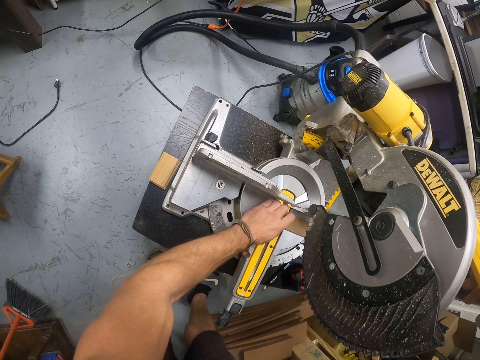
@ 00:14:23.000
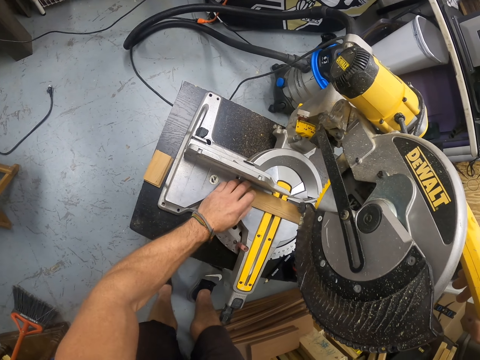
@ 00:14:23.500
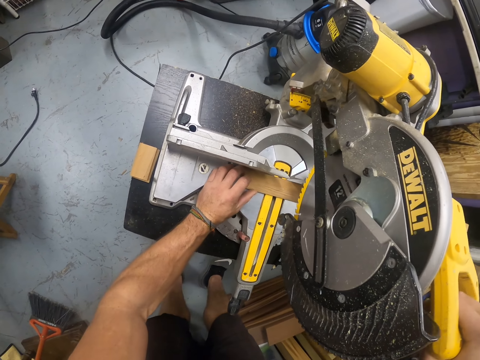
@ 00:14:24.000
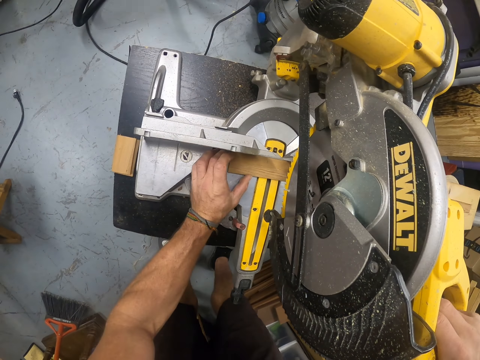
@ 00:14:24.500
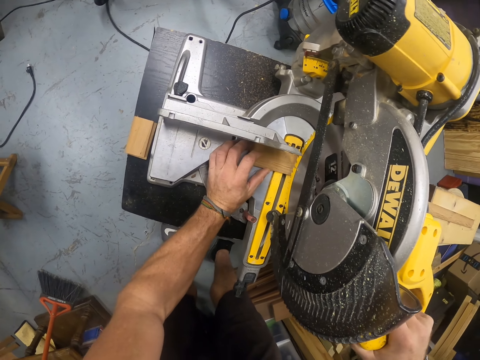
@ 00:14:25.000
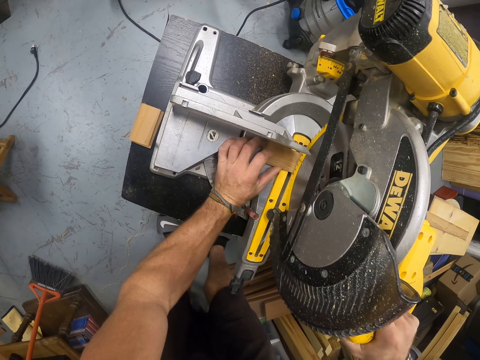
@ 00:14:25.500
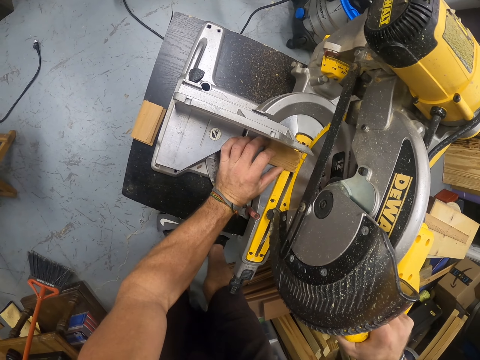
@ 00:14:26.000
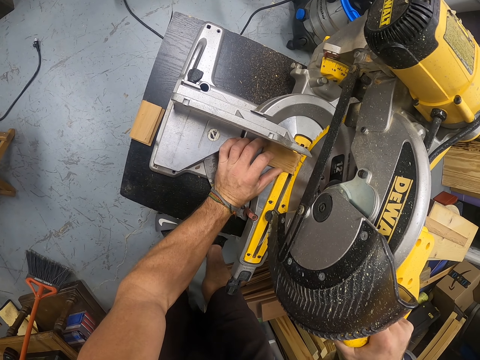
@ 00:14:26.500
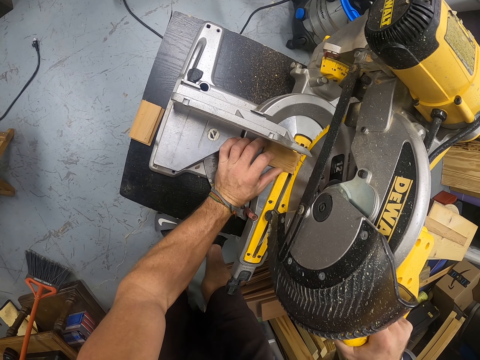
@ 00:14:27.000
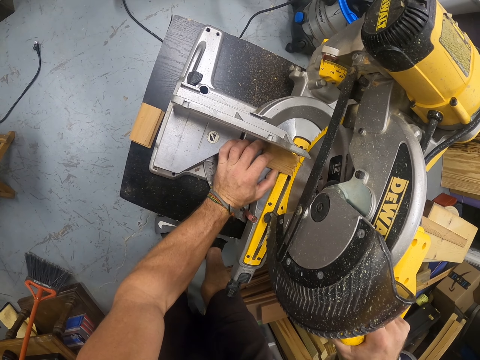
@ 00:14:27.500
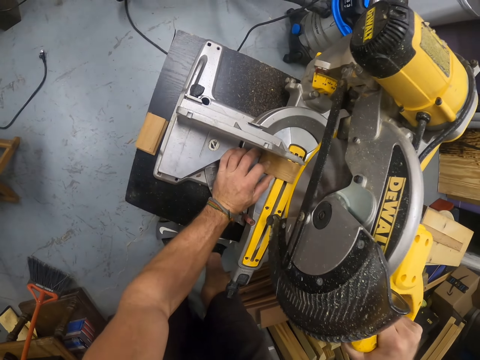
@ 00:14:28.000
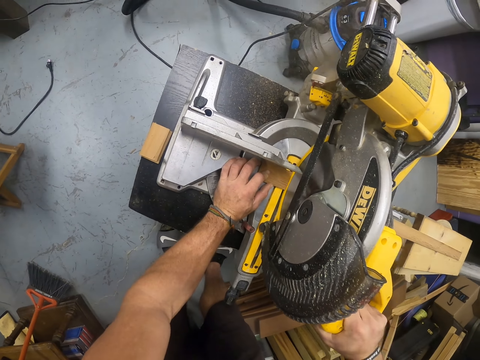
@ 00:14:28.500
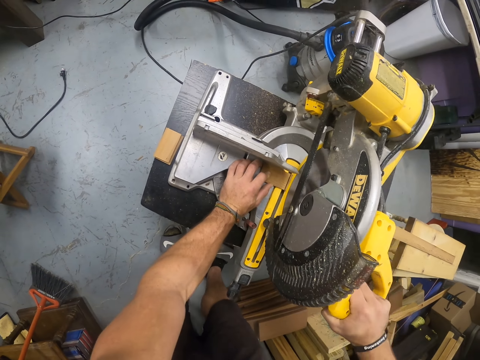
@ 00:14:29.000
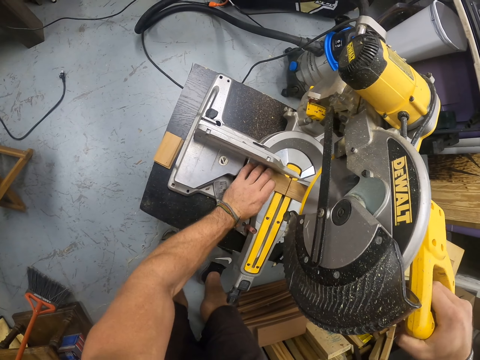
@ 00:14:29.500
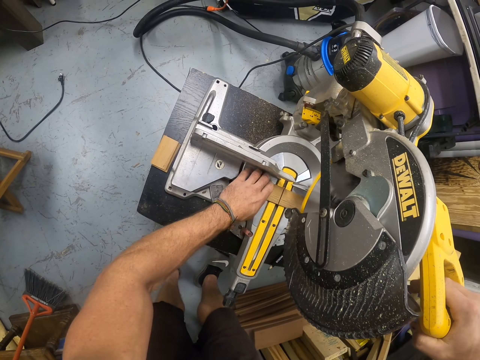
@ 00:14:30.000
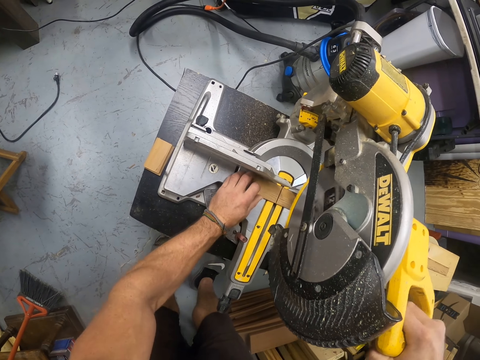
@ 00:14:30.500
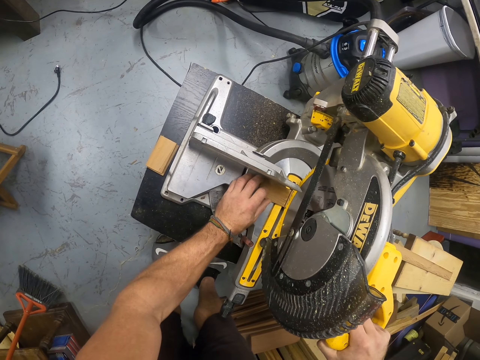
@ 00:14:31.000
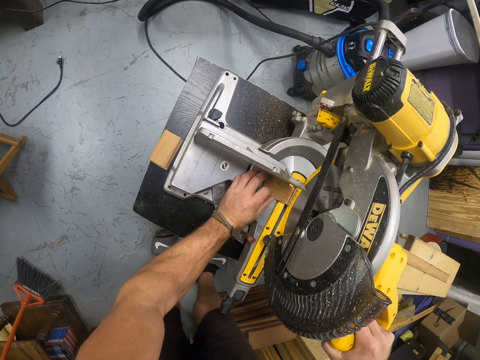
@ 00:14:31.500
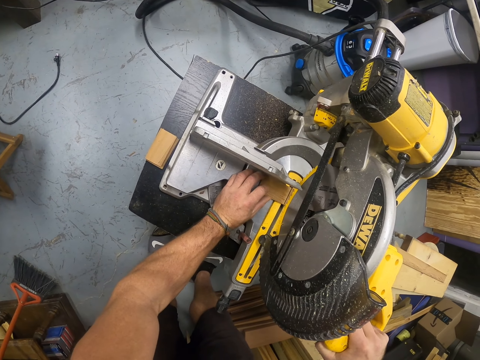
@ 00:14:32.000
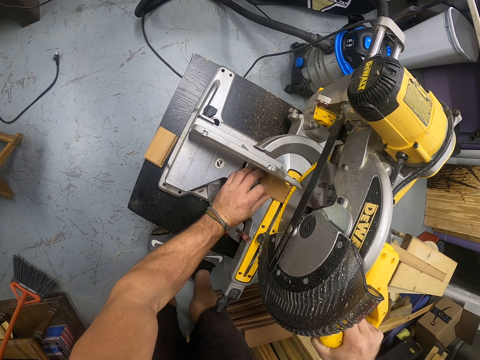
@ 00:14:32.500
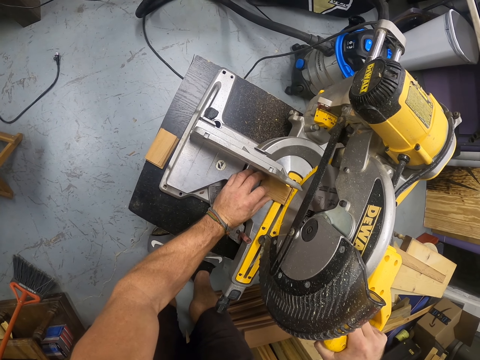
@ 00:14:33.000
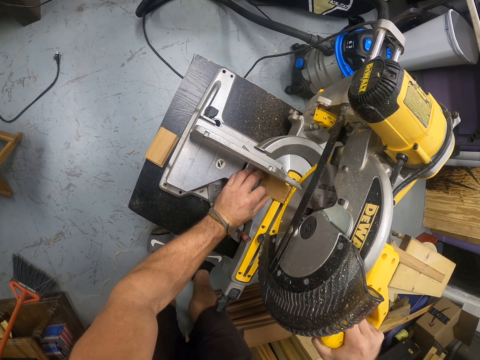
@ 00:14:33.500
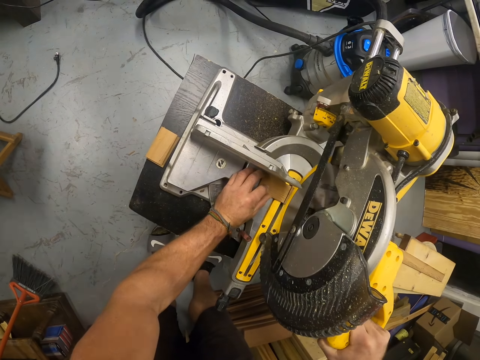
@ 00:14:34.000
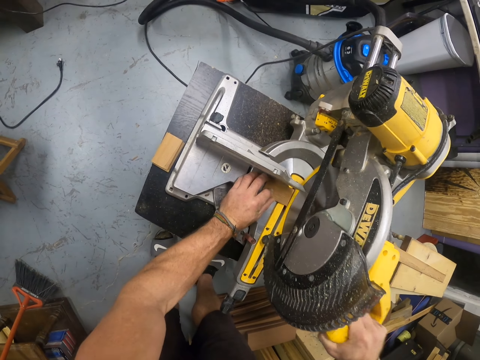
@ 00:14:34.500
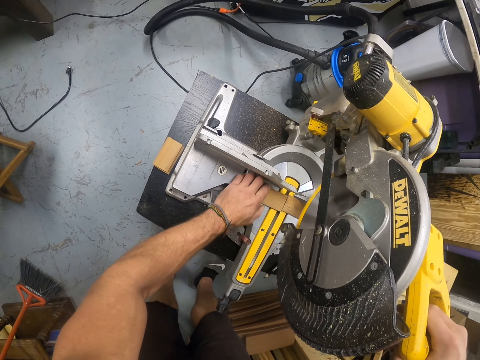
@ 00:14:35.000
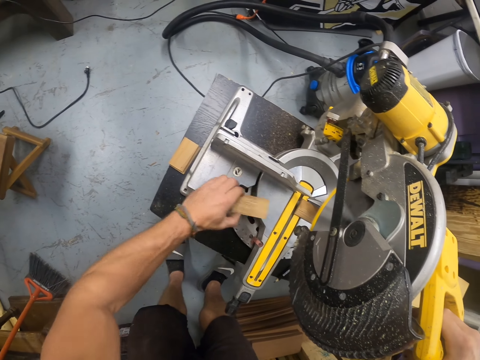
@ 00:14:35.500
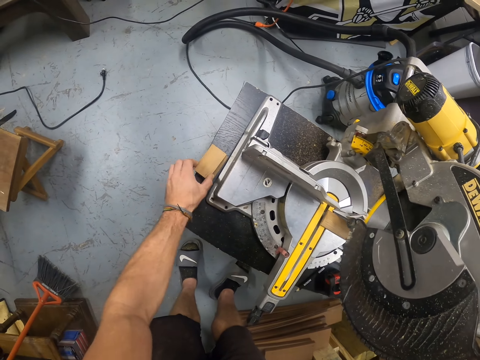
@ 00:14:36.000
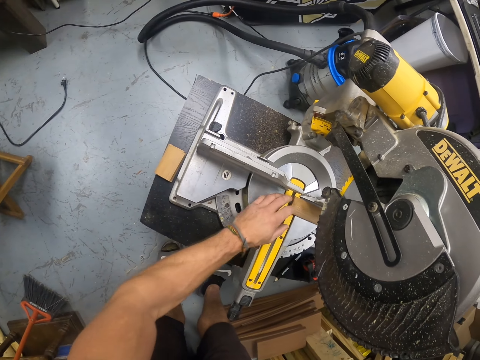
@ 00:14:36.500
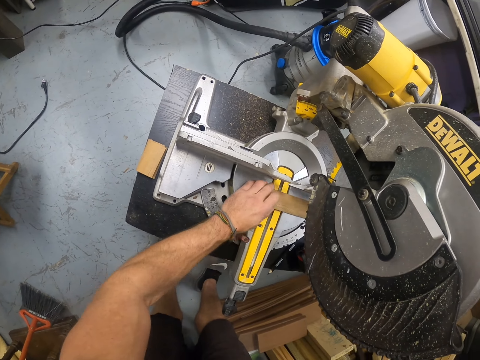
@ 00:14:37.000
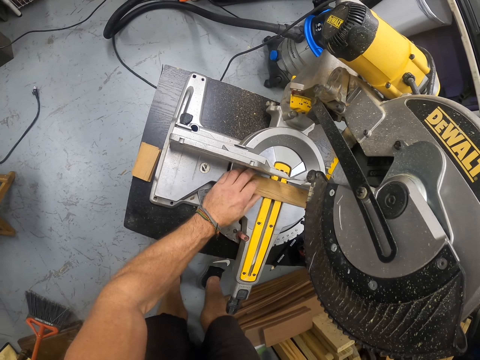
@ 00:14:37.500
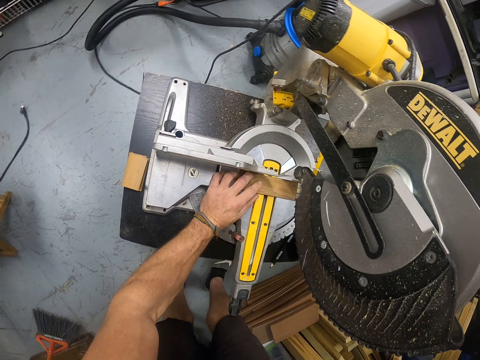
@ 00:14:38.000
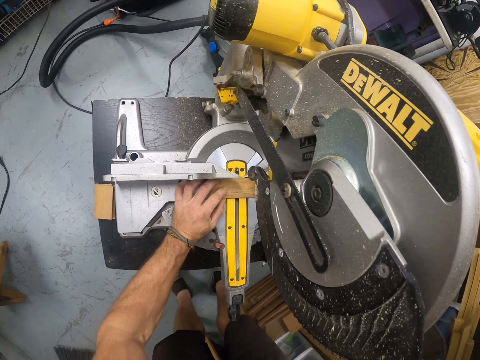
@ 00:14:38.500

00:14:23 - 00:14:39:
The camera wearer repositions the piece of wood on the mitre saw or circular saw with his left hand. He lowers the circular saw. He cuts the piece of wood with the mitre saw in his right hand. He picks up the piece of wood from the mitre saw with his left hand. He drops the piece of wood in his left hand on the piece of wood on the table. He repositions the piece of wood on the mitre saw with his left hand.

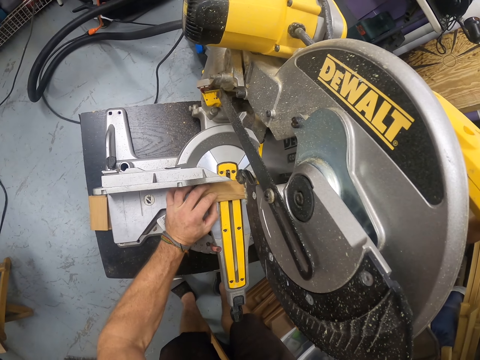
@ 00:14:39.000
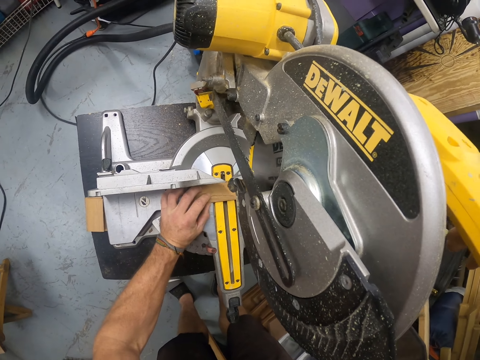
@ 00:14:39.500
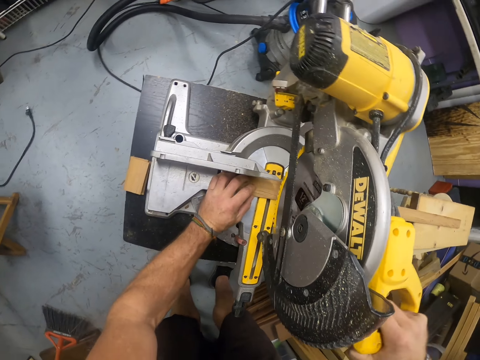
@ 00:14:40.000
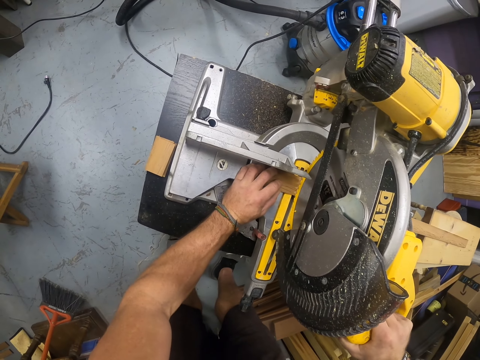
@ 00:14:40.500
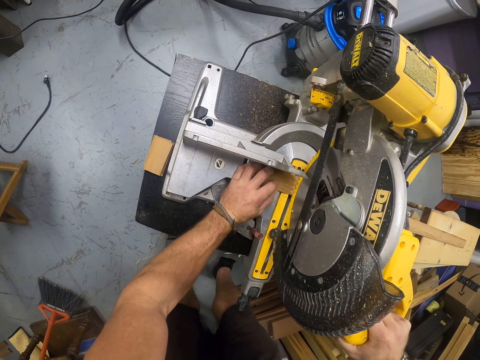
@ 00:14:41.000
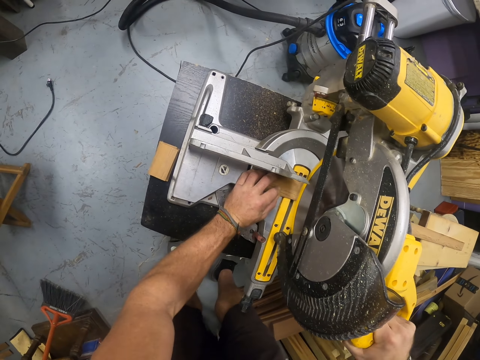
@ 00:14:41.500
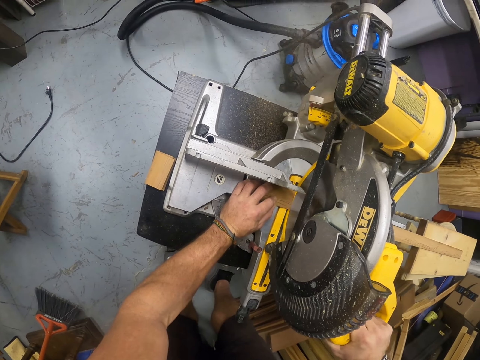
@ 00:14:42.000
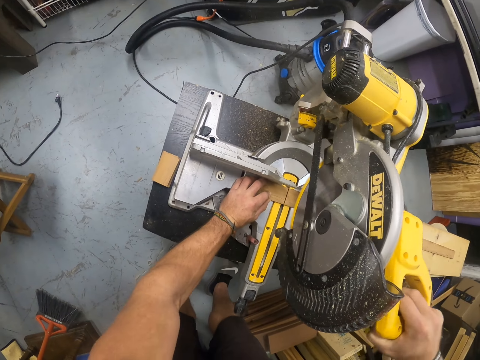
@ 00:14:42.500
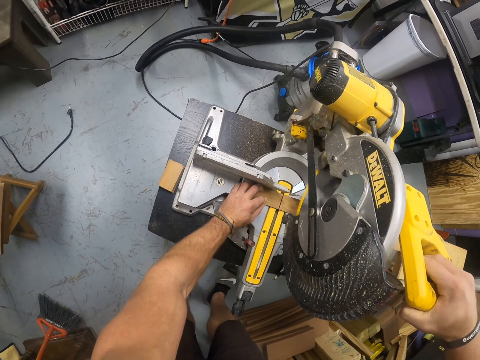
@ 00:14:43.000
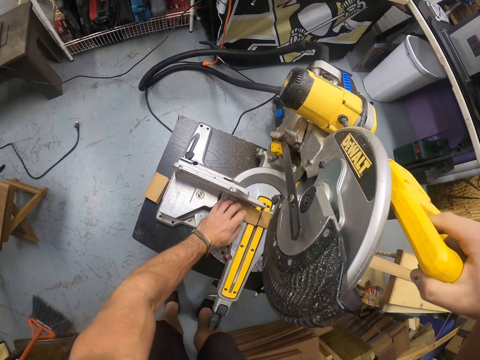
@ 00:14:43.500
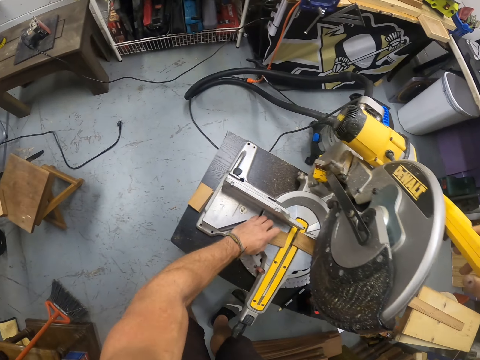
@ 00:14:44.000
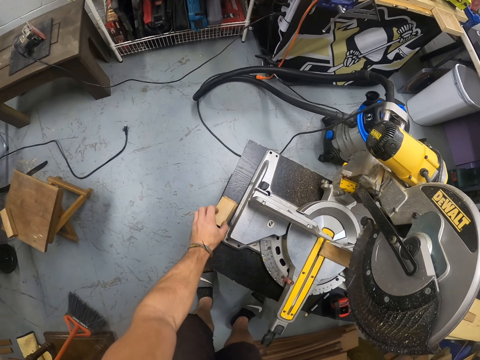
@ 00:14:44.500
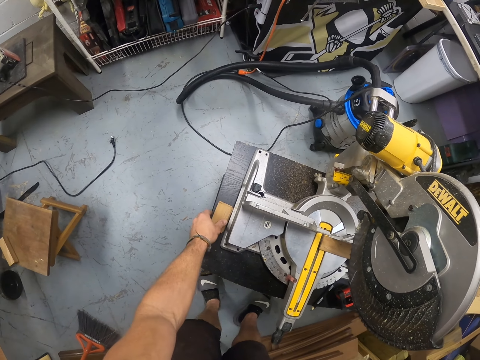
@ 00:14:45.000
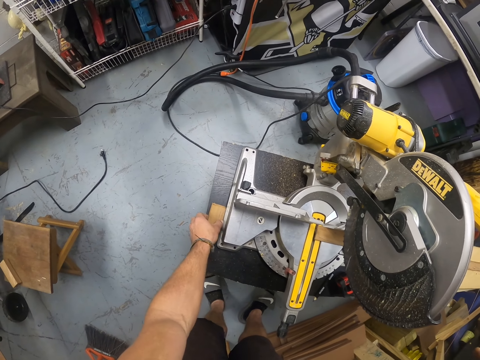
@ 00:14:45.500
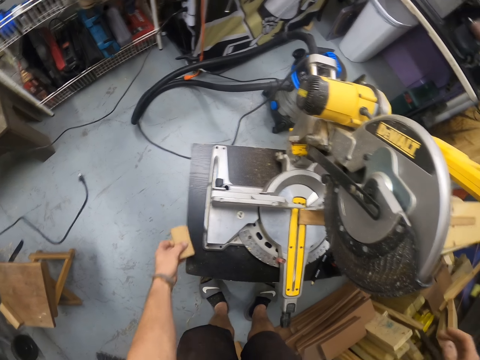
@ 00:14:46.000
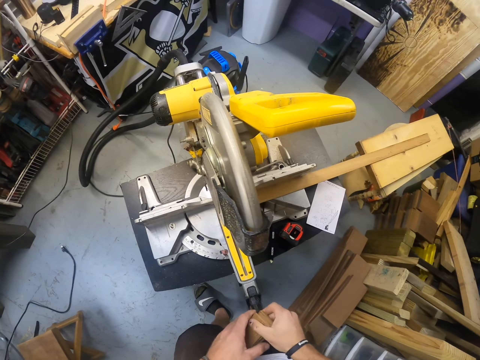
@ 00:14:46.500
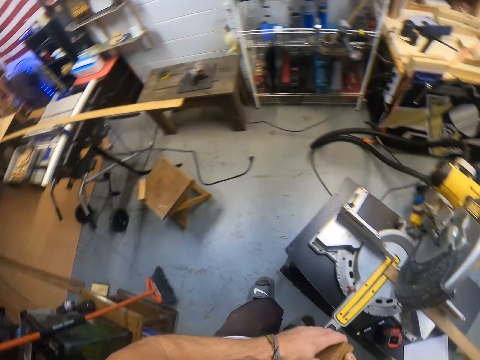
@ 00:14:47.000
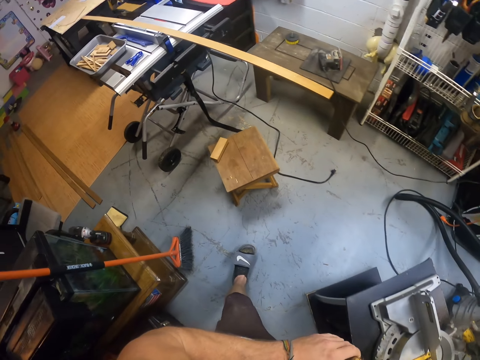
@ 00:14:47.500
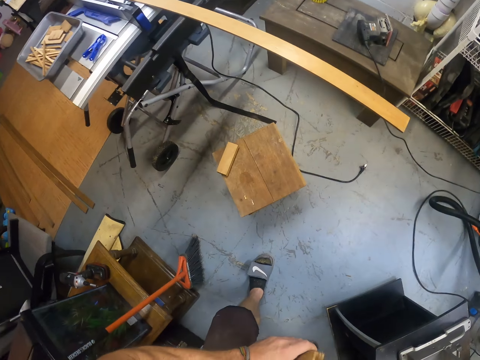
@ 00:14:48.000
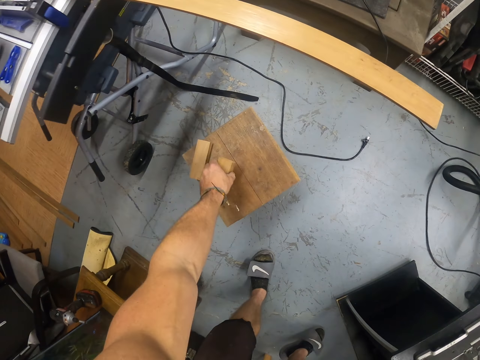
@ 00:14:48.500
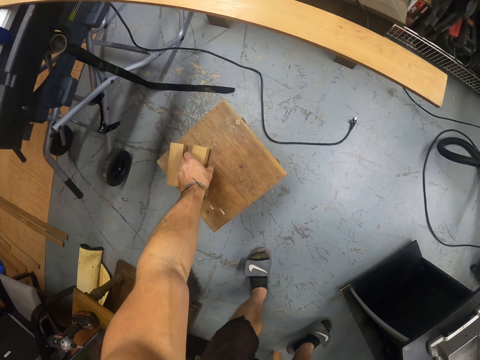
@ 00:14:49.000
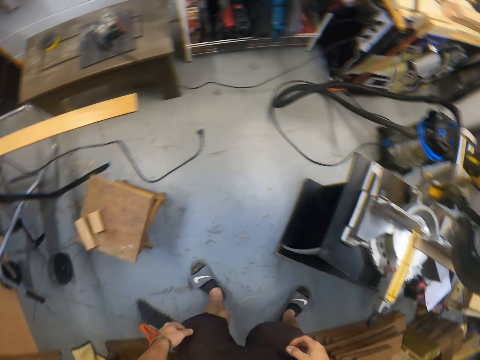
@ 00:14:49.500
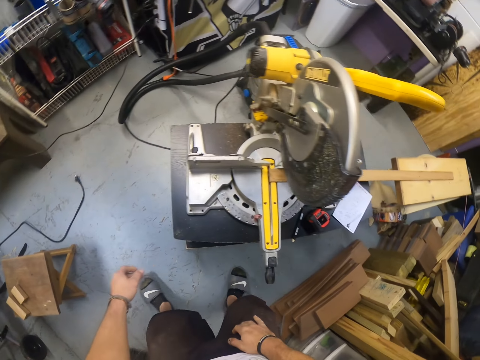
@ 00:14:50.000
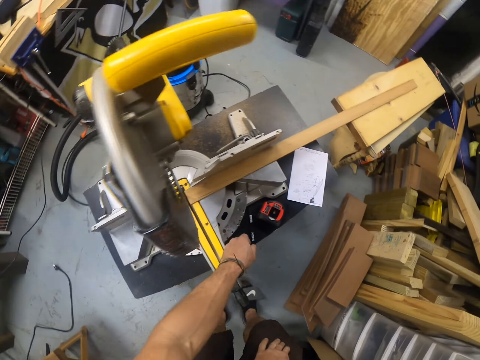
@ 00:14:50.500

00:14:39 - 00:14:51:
The camera wearer cuts the piece of wood with the mitre saw in his right hand. He lowers the circular saw. He picks the piece of wood from the mitre saw with his left hand. He drops the piece of wood in his left hand on the piece of wood on the table. He picks the cut pieces of wood from the table with his left hand. He arranges the cut pieces of wood in his left hand with both hands. He passes the pieces of wood to the right hand. He drops the cut pieces of wood on a bench with his left hand.
